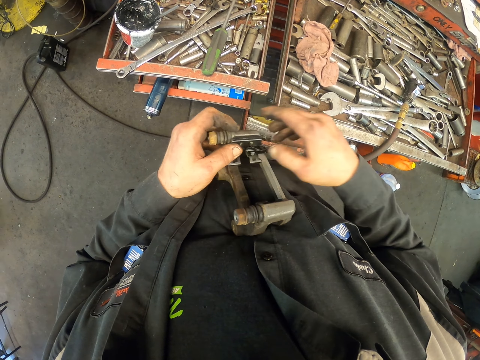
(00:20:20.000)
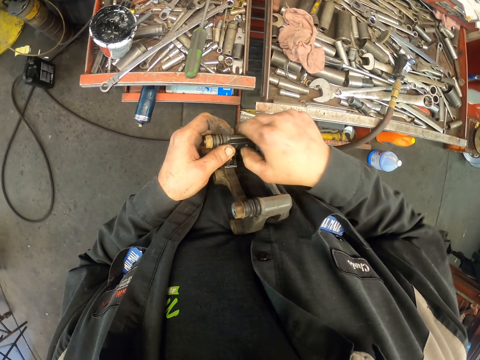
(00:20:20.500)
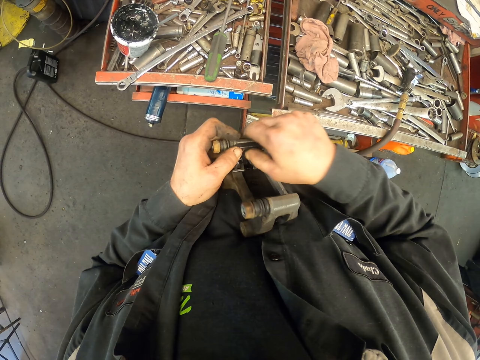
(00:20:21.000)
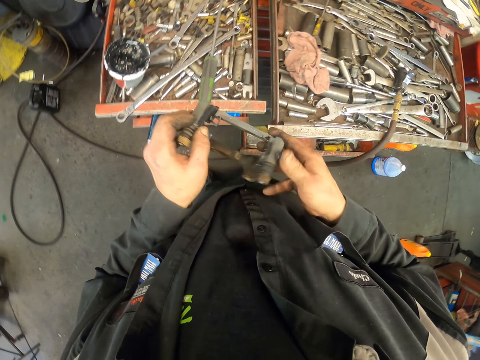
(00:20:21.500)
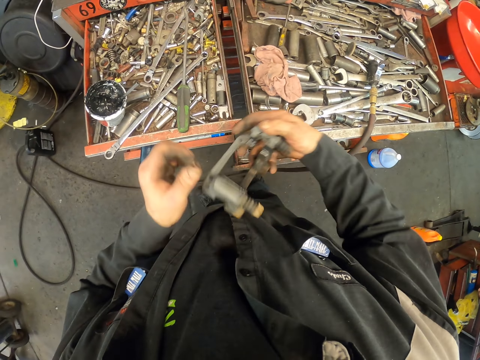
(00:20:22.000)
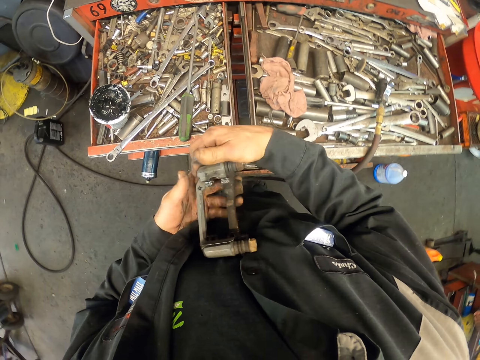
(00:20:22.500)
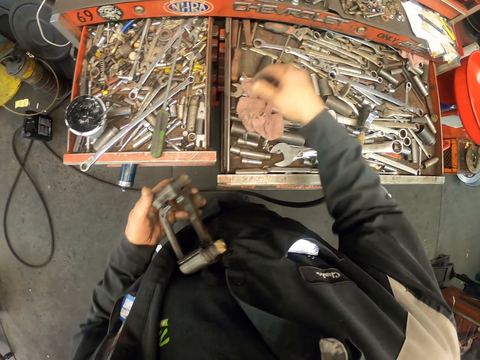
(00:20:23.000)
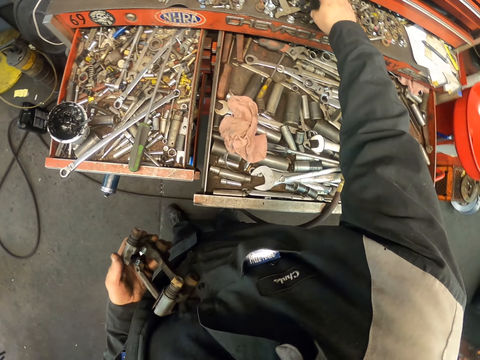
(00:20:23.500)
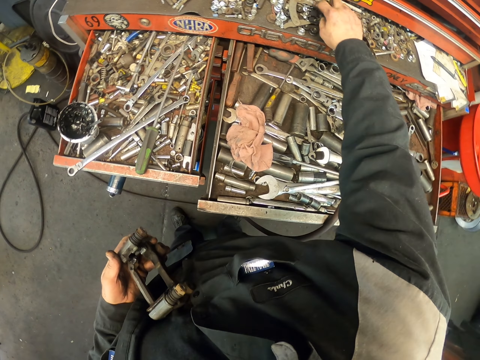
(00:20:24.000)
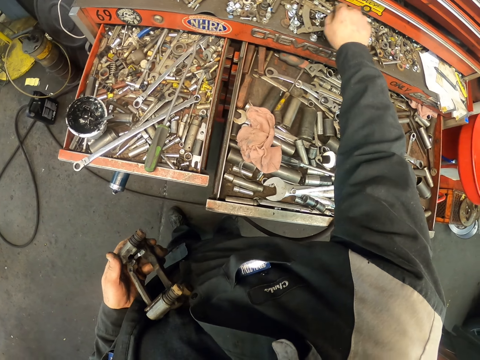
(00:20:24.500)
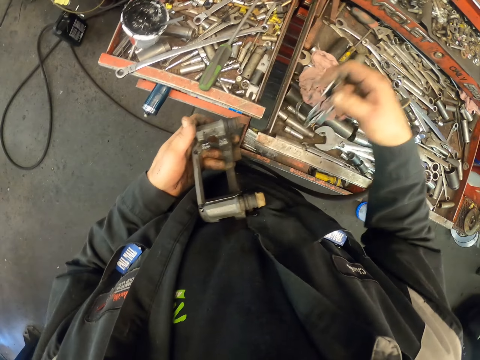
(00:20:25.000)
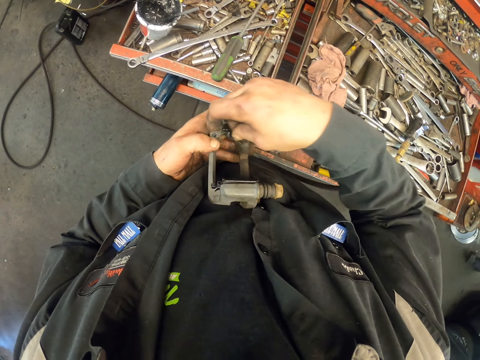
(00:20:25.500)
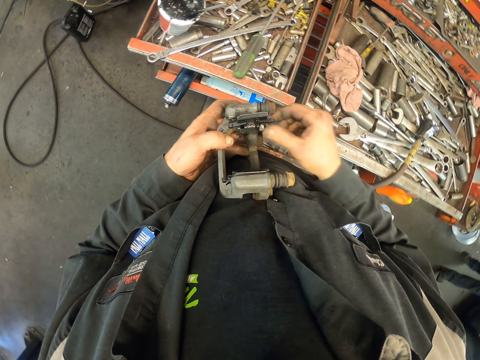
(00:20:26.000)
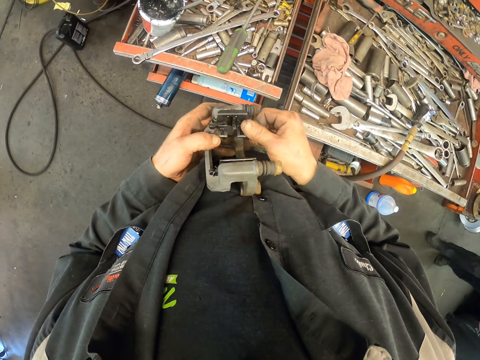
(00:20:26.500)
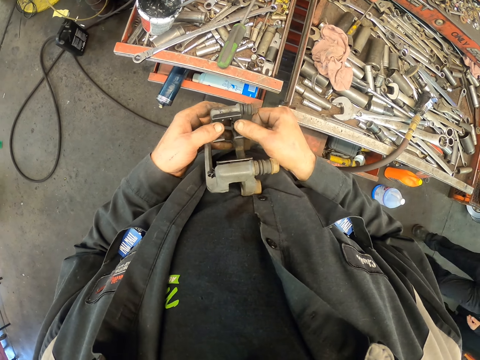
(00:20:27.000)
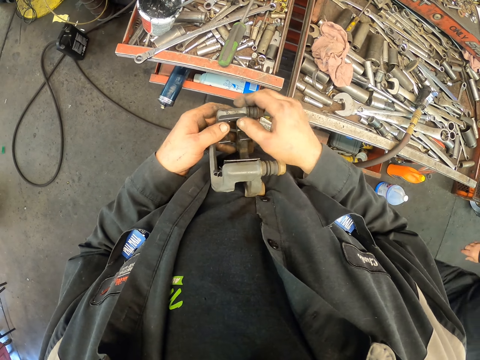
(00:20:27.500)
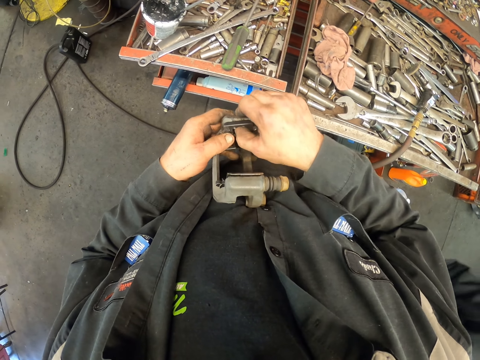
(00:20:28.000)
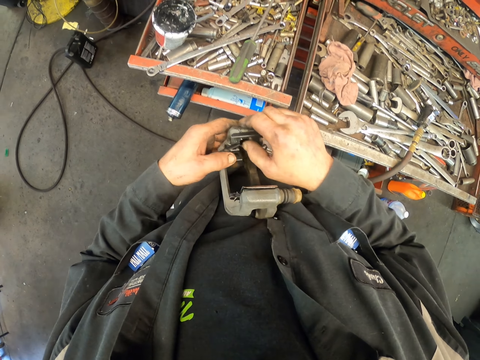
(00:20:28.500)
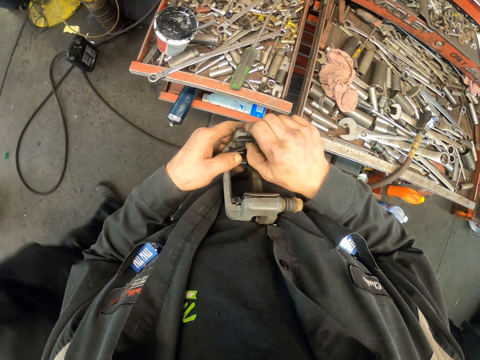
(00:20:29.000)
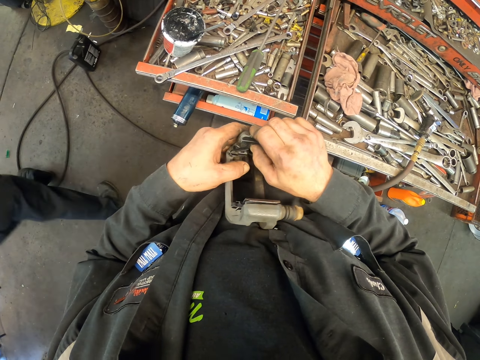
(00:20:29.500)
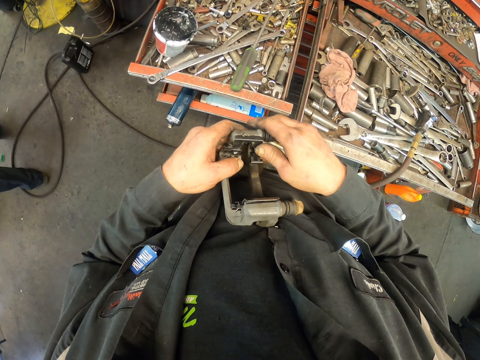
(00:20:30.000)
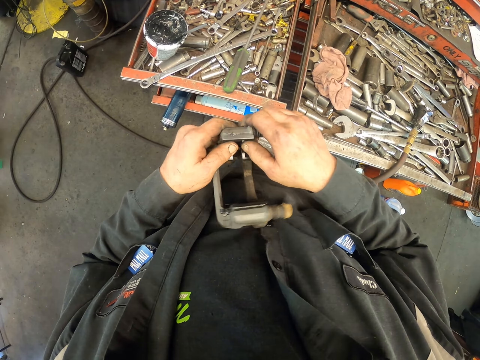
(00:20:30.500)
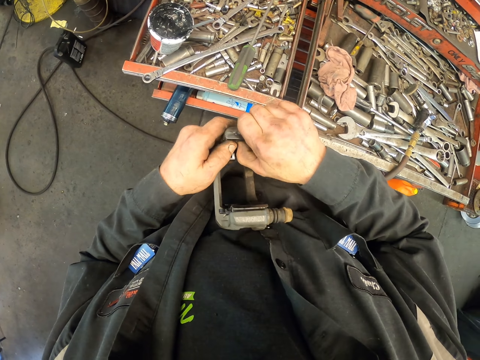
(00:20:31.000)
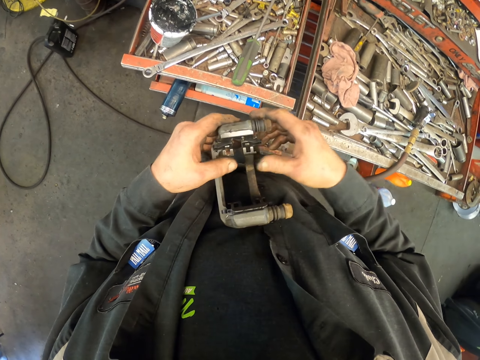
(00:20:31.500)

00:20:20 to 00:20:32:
The camera wearer turns the caliper. They pick an anti rattle pad clip on the cabinet. A man walks around. The camera wearer fixes the pad clip in the caliper bracket.

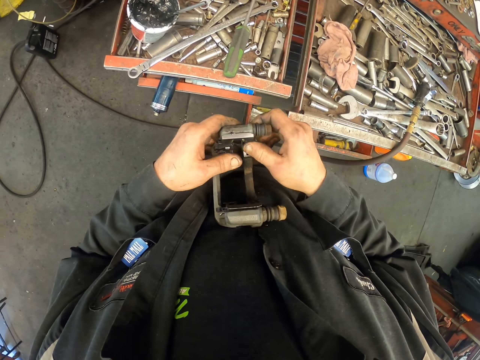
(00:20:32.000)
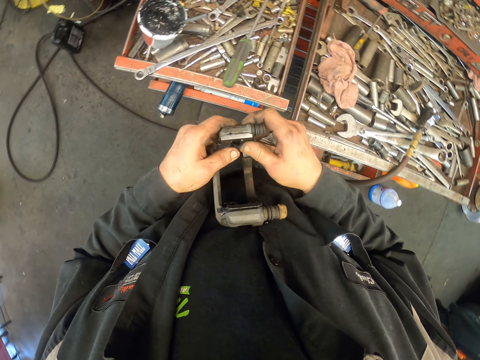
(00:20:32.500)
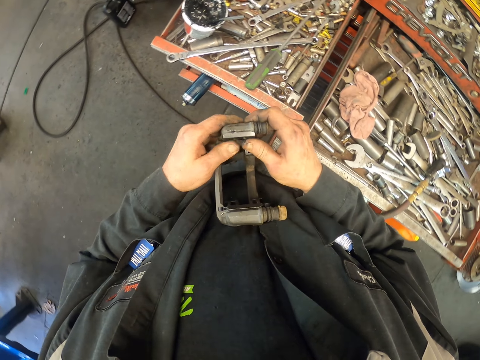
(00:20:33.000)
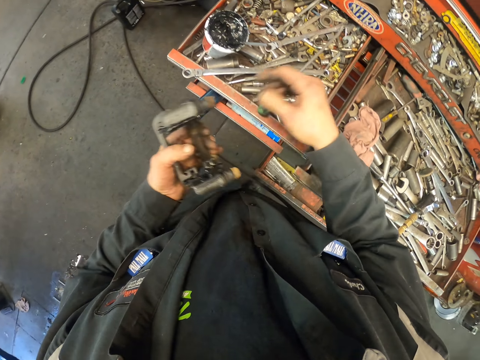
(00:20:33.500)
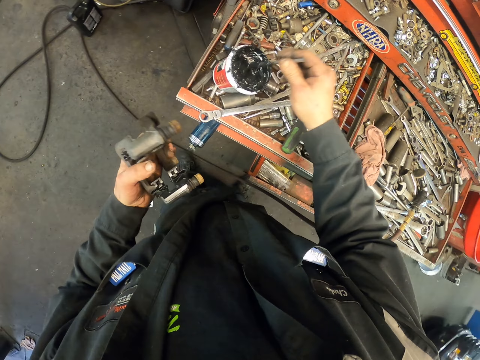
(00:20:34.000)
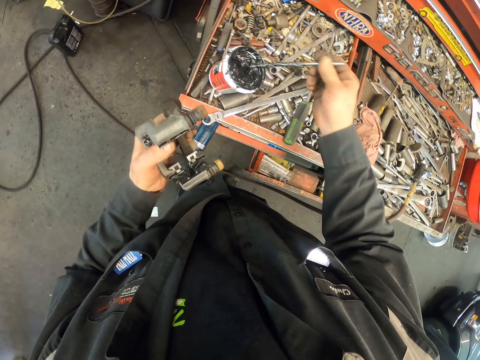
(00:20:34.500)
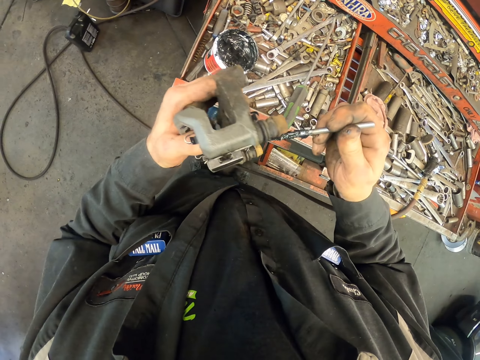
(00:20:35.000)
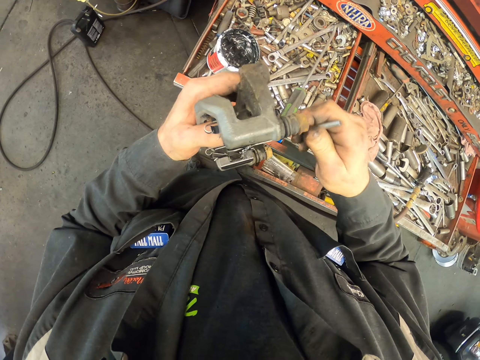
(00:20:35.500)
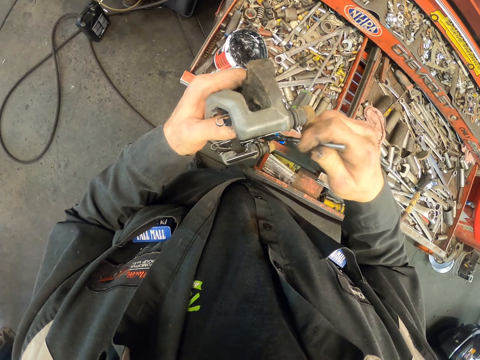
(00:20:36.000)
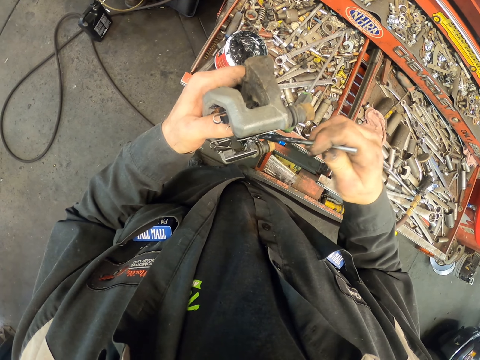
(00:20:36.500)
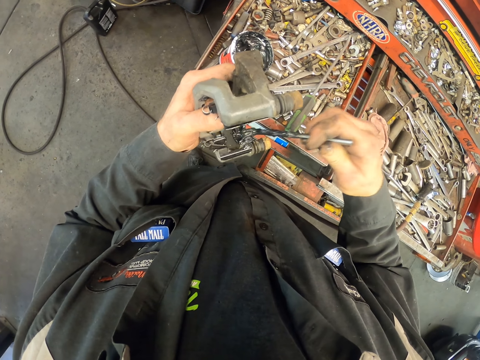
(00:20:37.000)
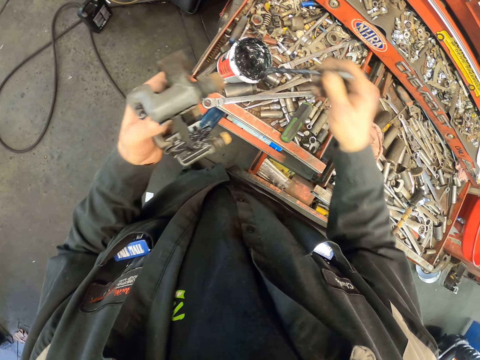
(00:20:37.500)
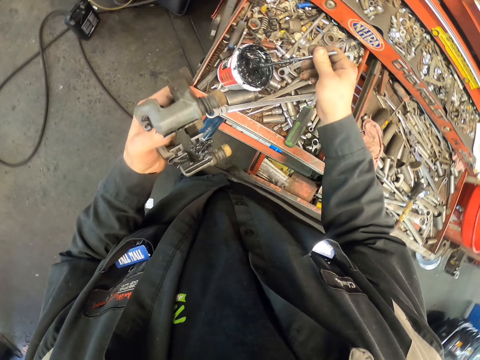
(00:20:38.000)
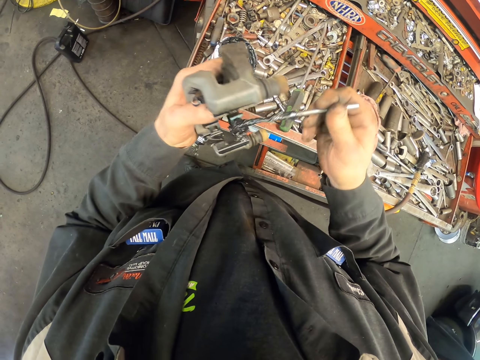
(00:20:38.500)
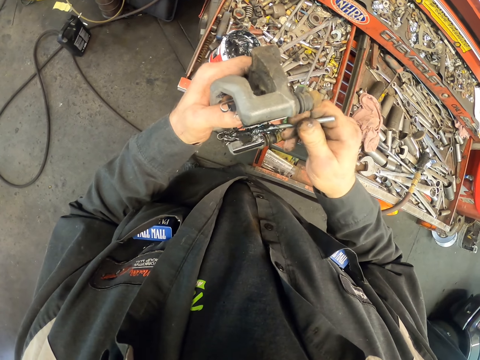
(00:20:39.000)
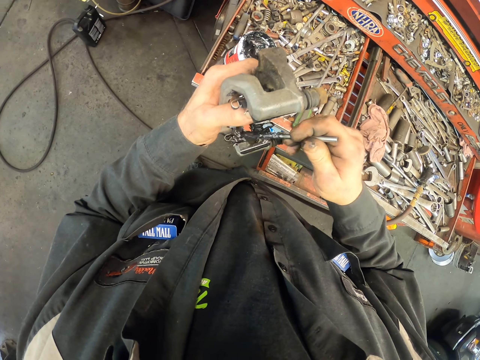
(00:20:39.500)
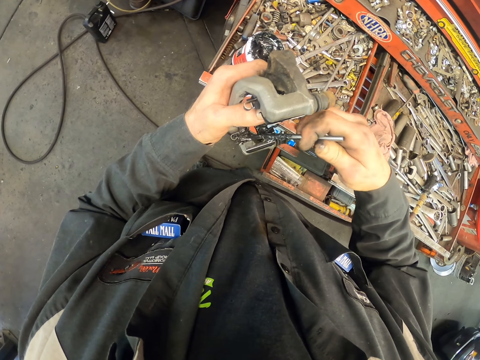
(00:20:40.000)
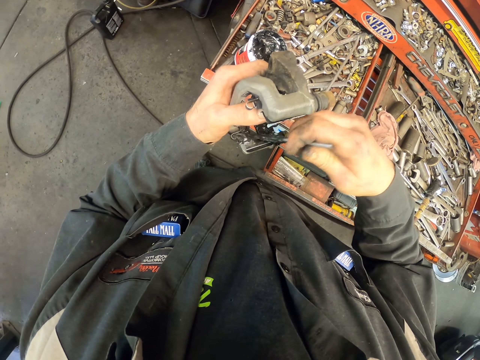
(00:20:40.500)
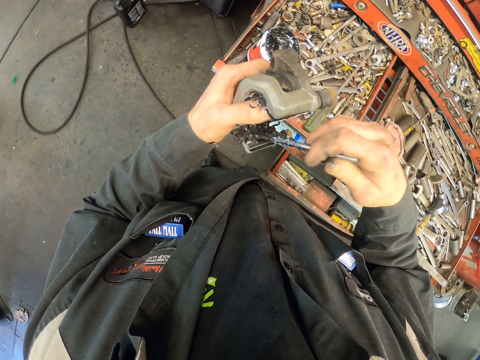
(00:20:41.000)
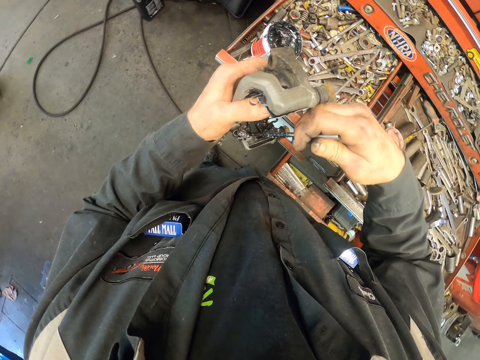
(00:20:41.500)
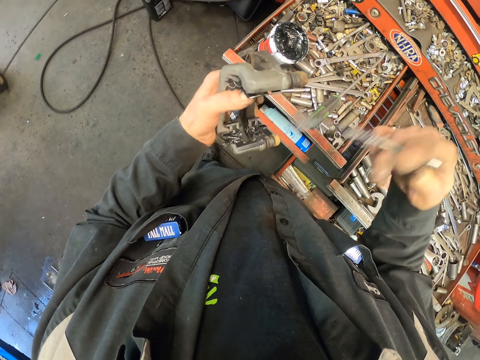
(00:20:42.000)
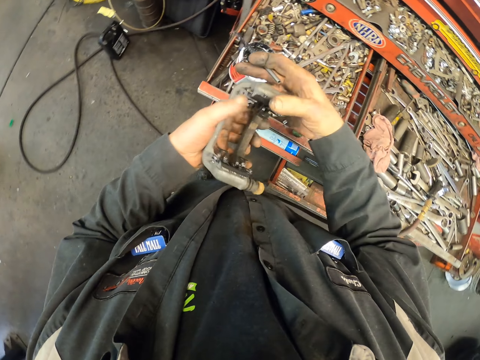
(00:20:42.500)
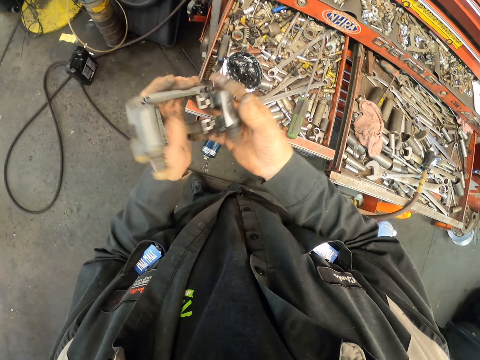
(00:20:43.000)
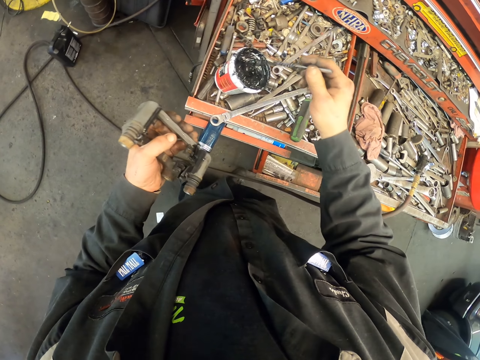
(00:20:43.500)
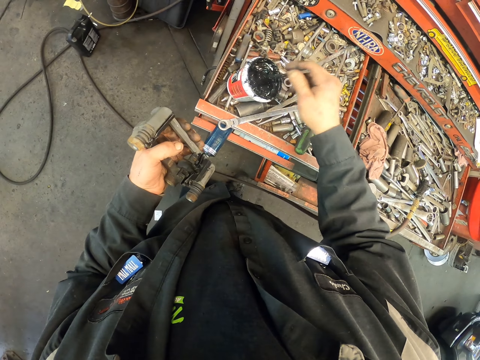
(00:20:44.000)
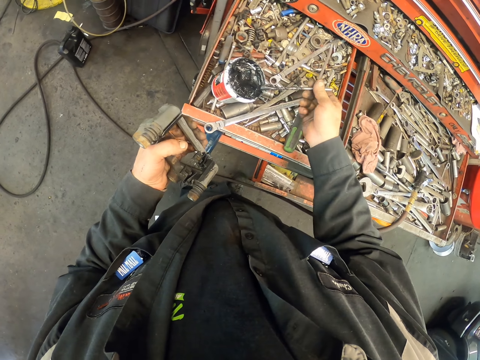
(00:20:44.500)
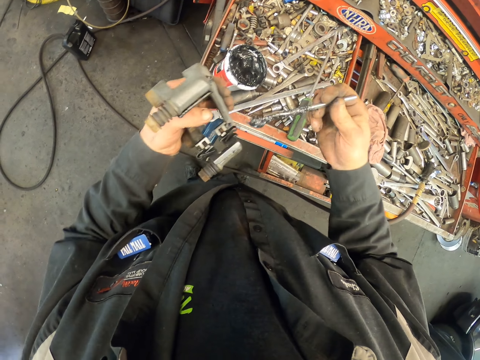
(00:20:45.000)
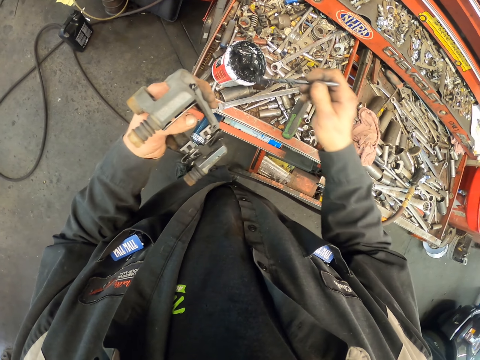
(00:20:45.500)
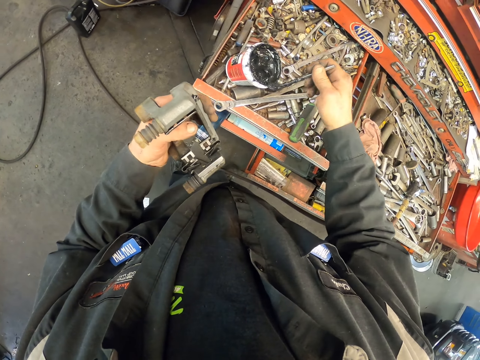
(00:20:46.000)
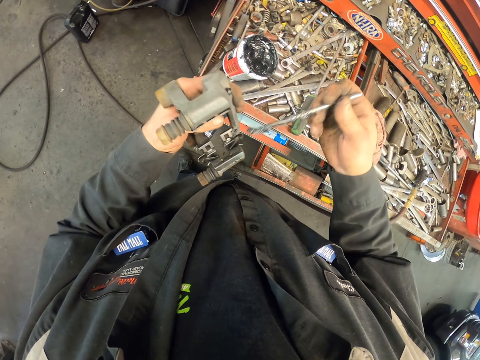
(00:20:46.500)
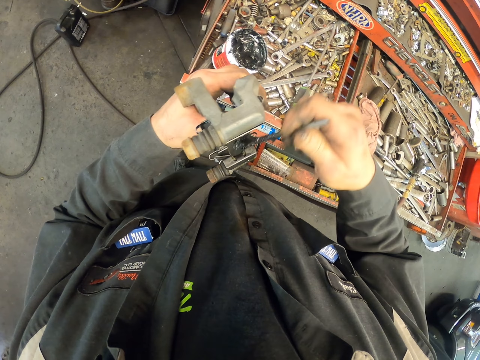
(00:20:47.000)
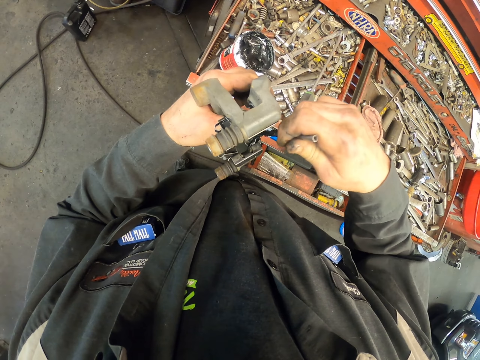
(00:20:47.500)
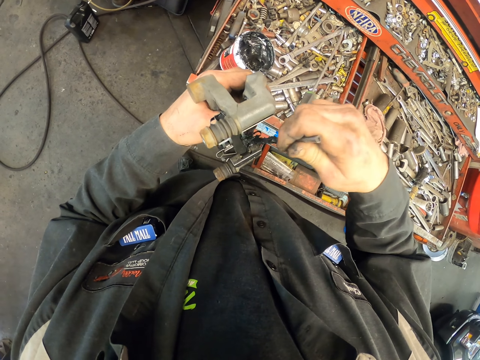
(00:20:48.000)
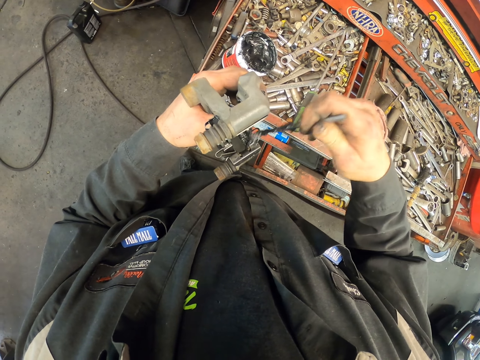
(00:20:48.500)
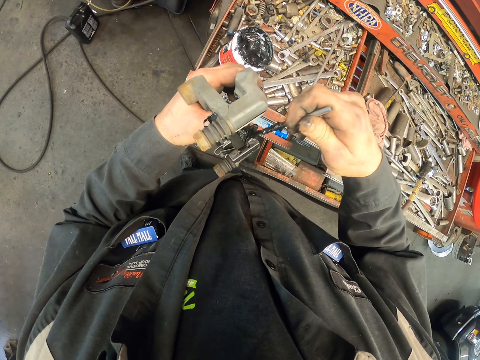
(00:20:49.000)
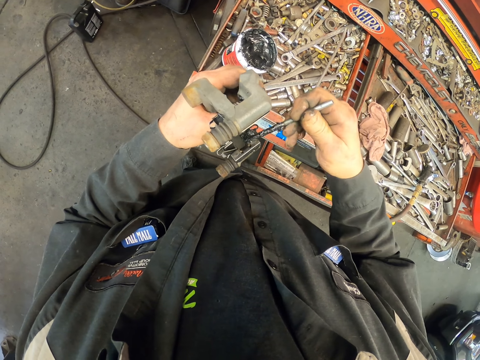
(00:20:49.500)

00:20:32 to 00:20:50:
The camera wearer scoops grease in the container with a brush. They apply the grease on the anti rattle clips. They scoop grease in the container with the brush and apply grease to the caliper. They turn the caliper. They scoop grease in the container with the brush, move the brush around, remove excess grease on the container and apply grease to the caliper.
